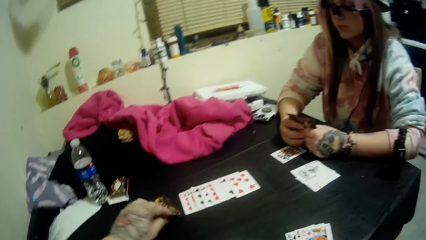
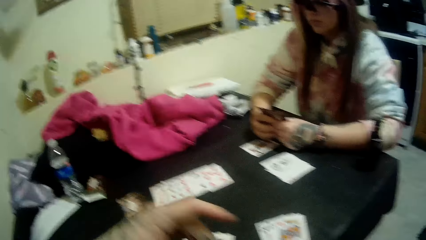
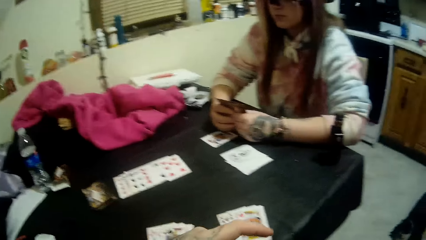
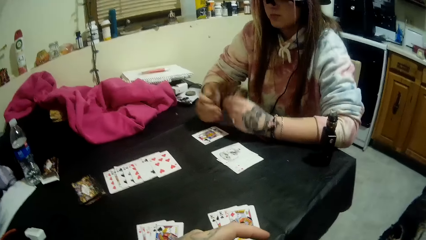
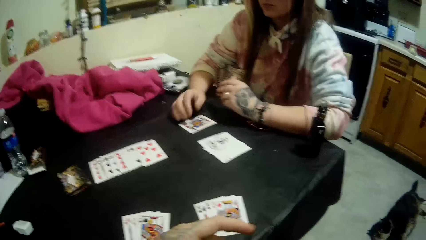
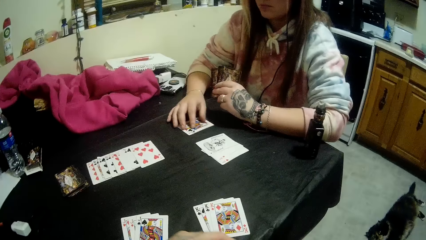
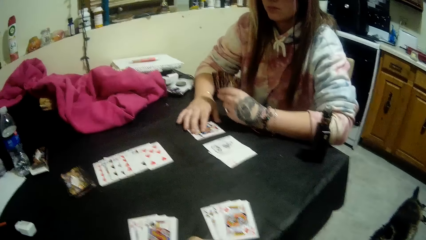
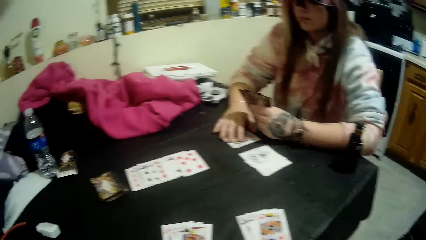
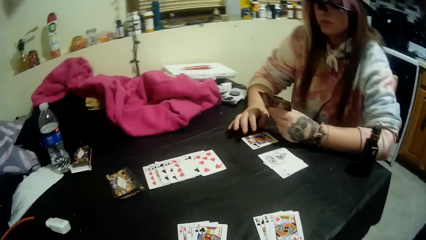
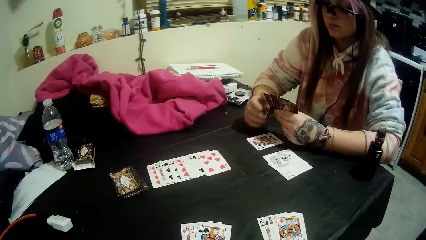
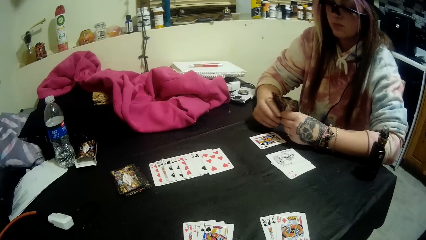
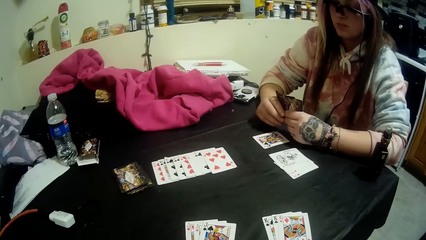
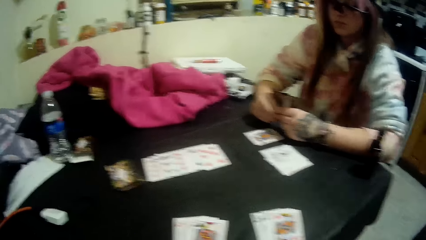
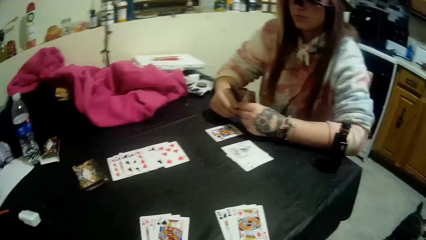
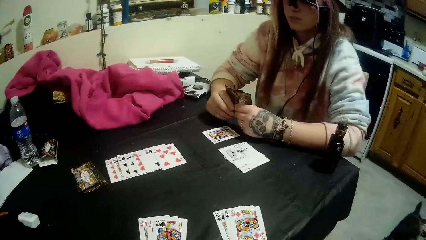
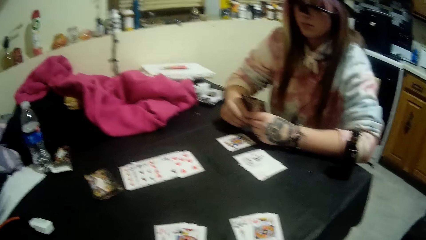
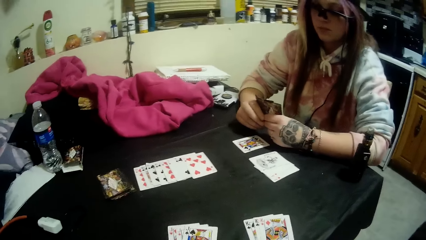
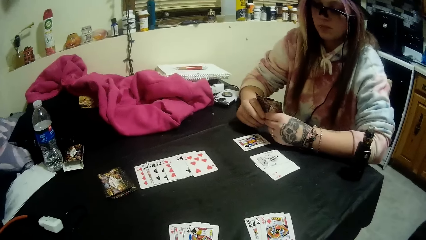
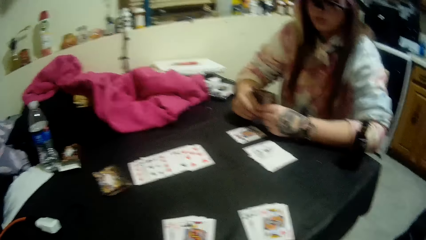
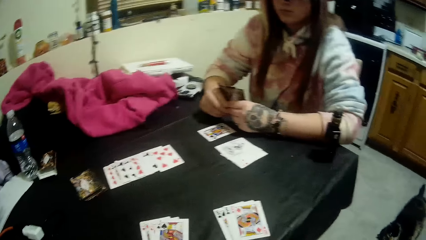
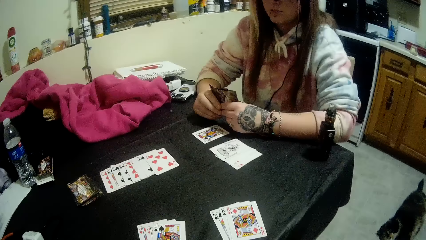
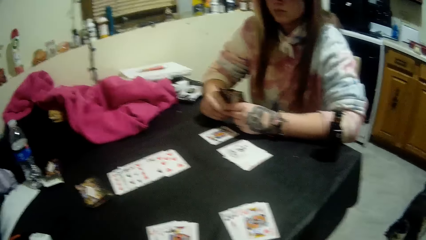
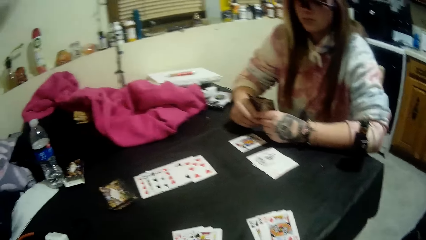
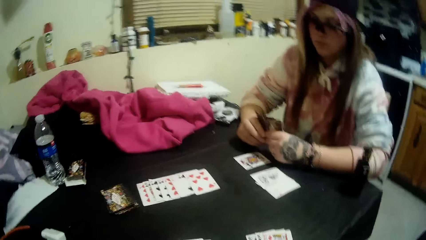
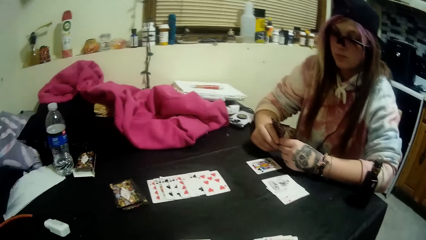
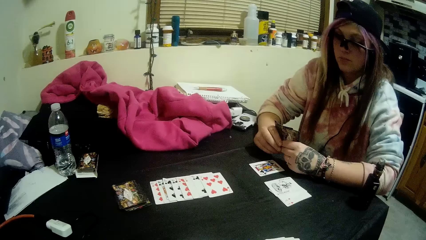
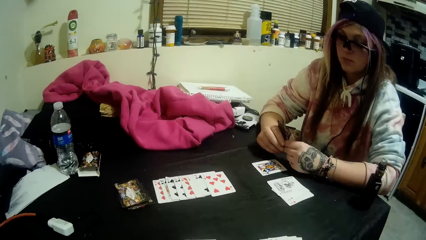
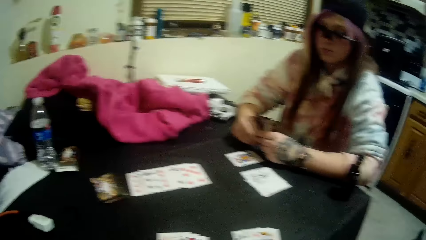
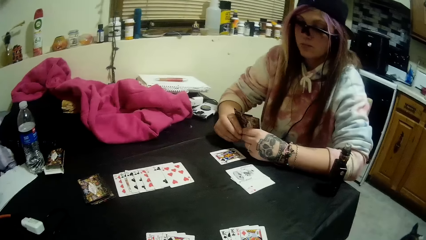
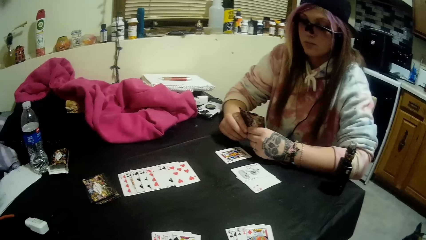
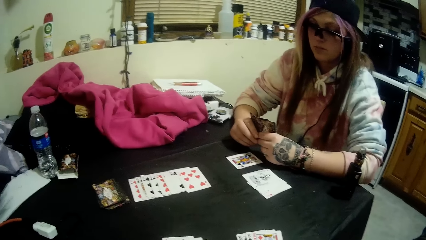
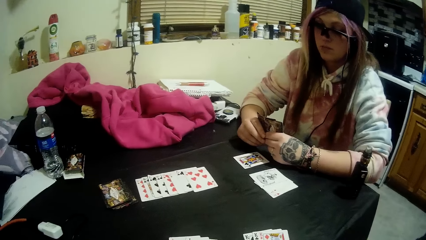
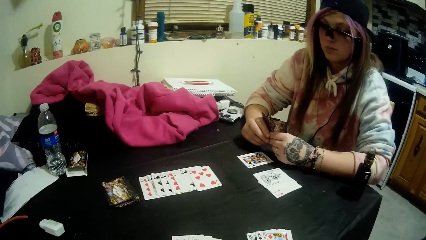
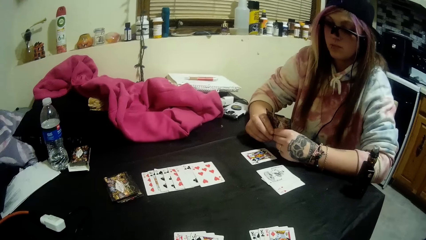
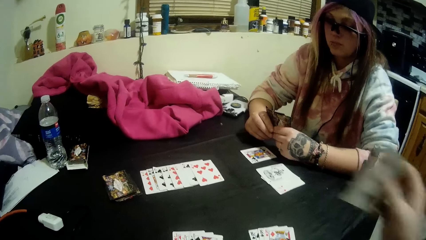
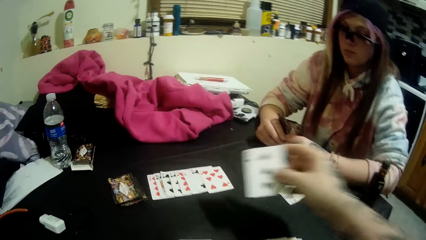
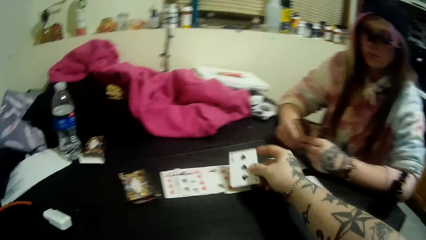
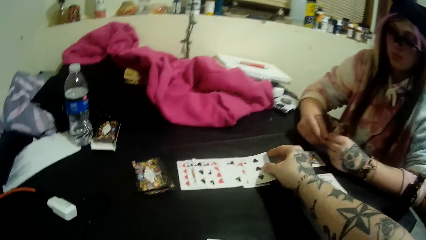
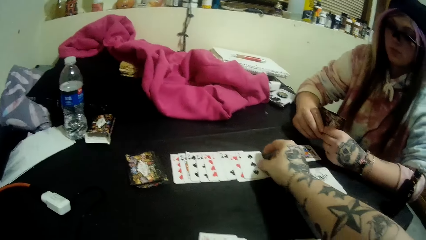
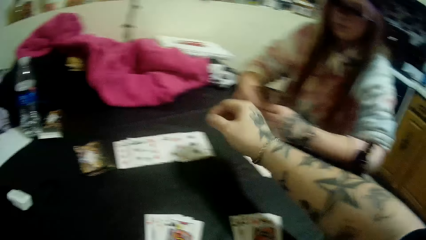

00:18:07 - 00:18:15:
The woman touches the card on the table. The woman moves some cards on the table with her right hand. The woman holds the cards. The camera wearer moves his body. He drops a card in his hands on the cards beside the stack of cards.

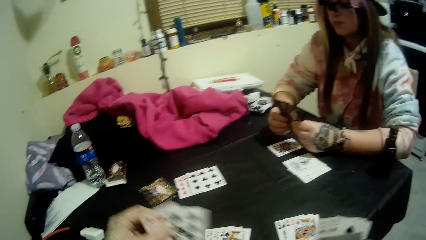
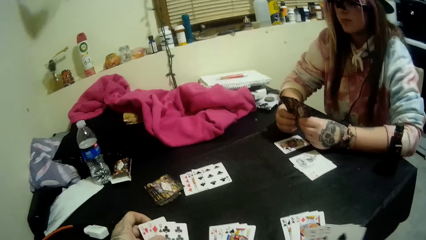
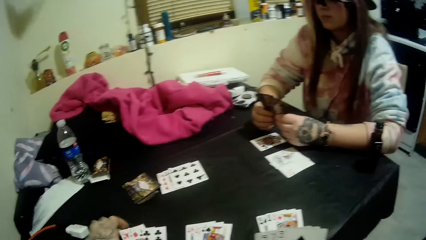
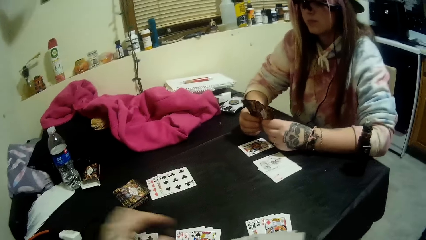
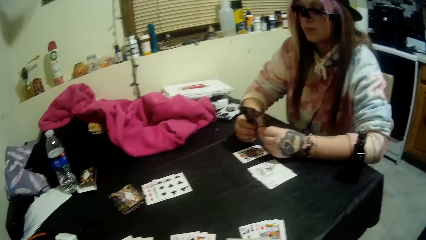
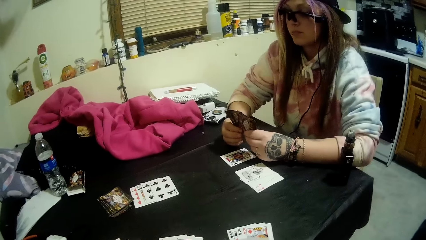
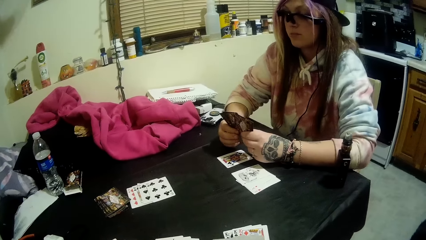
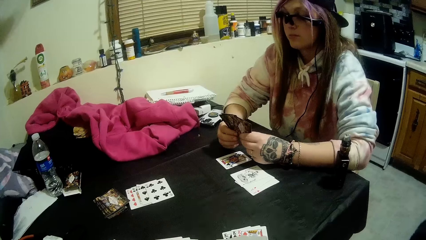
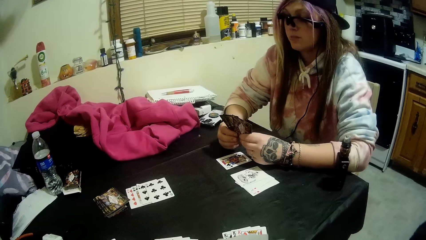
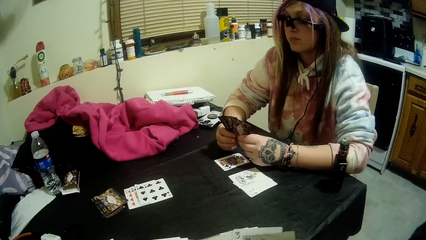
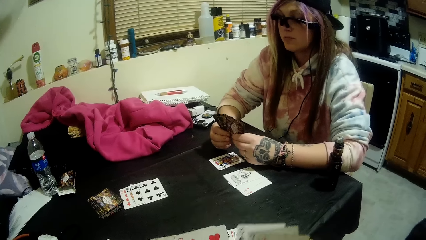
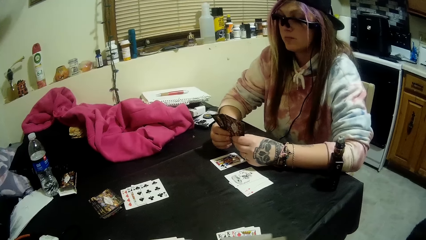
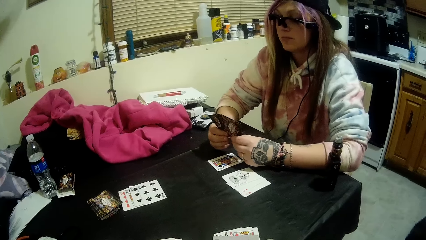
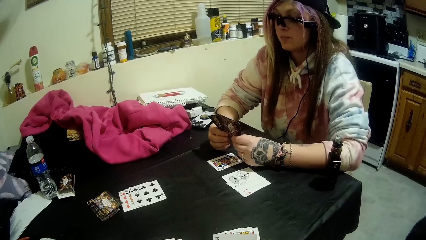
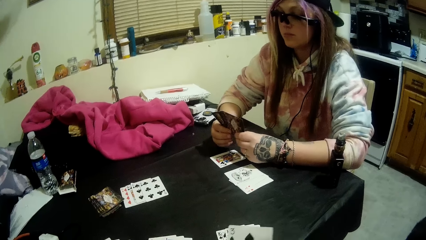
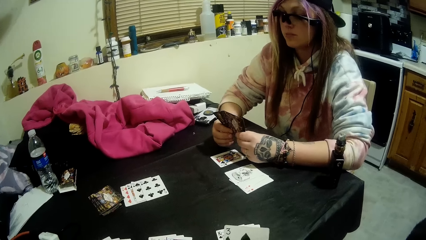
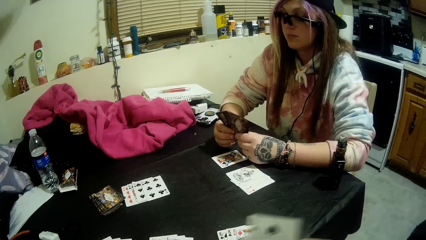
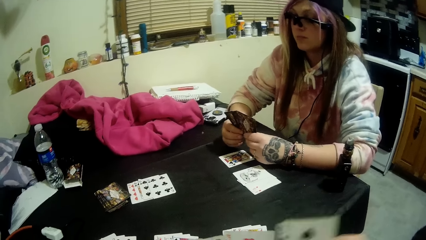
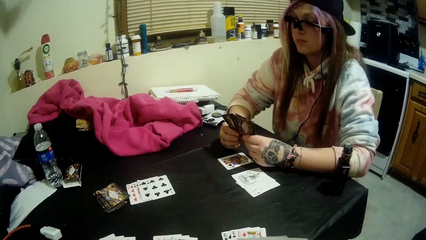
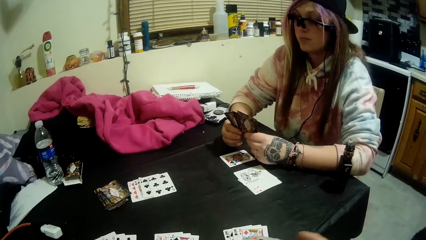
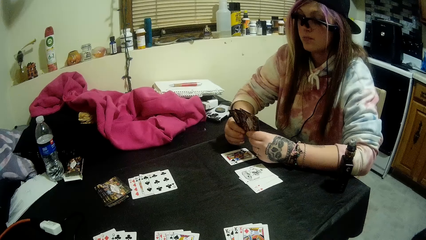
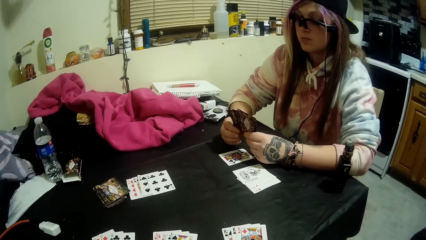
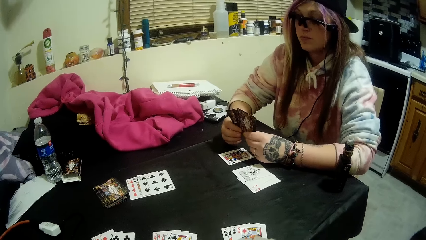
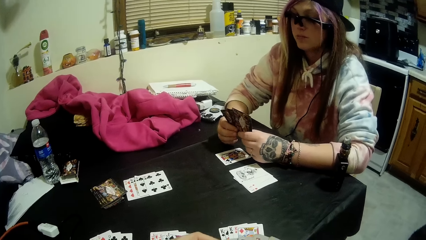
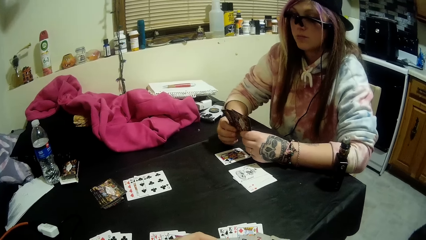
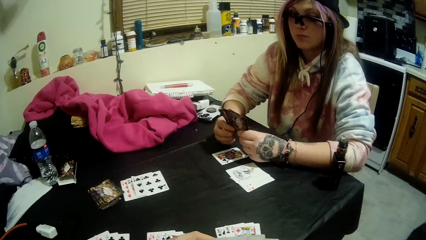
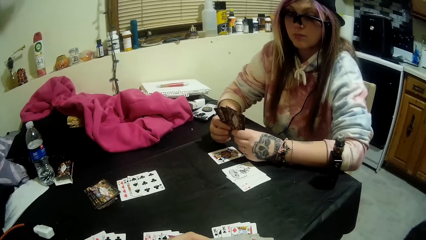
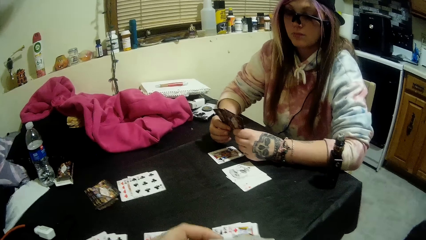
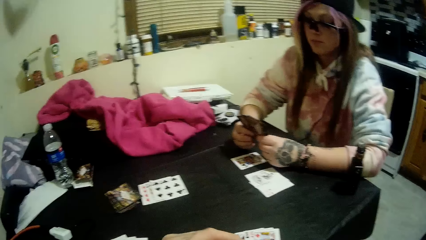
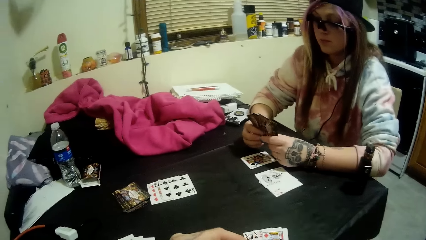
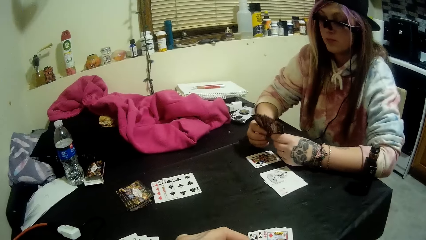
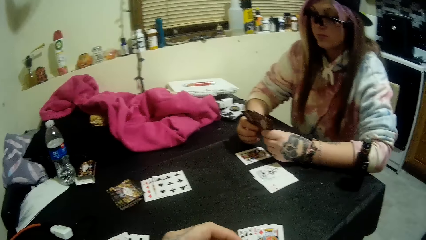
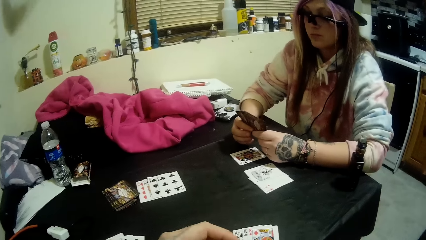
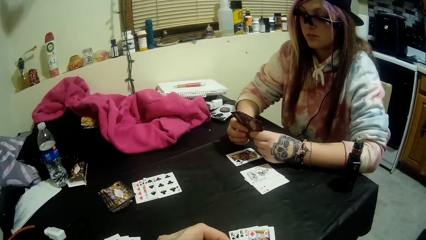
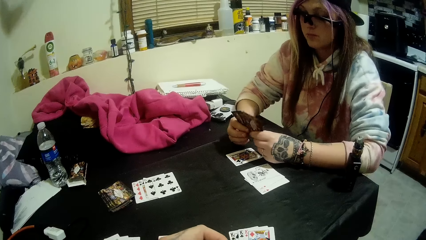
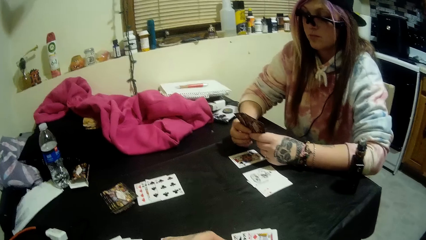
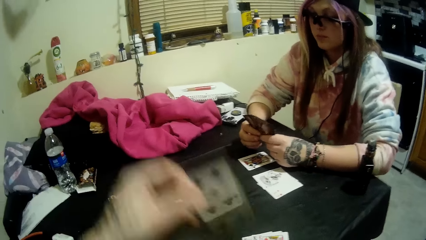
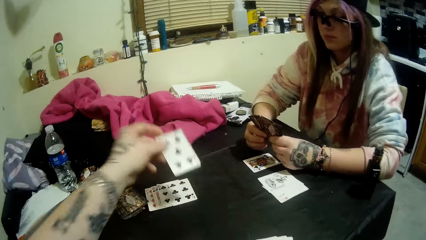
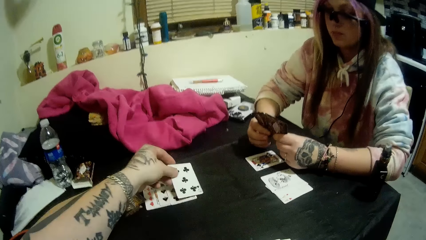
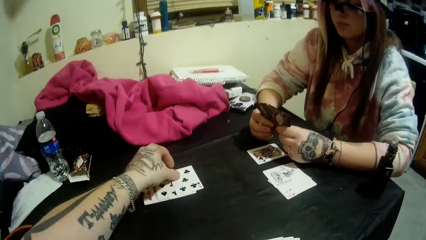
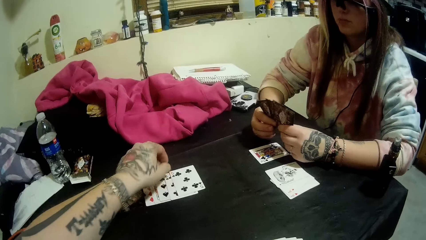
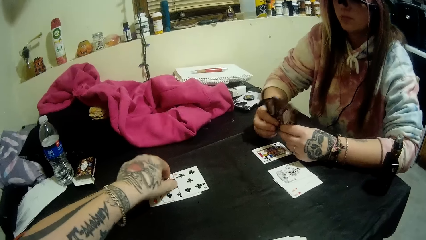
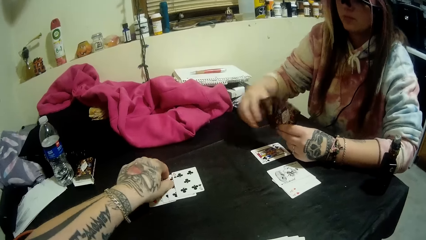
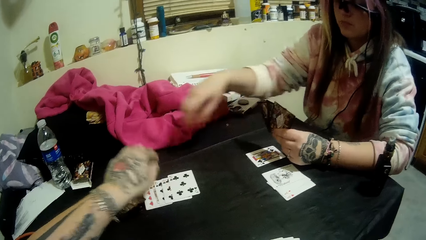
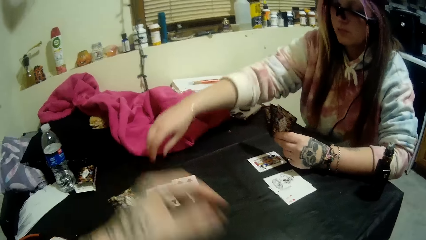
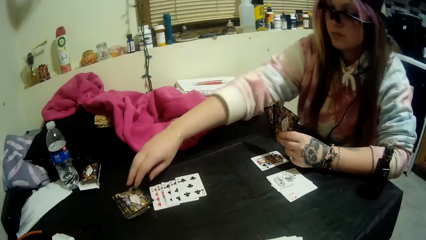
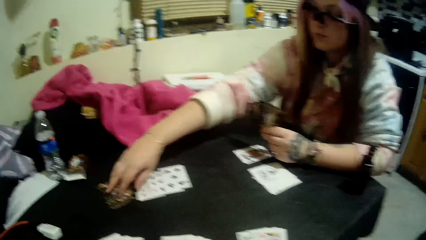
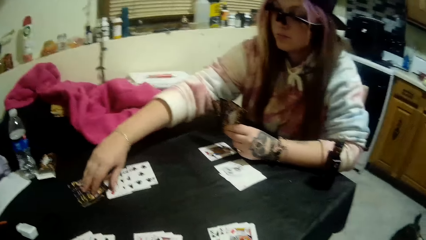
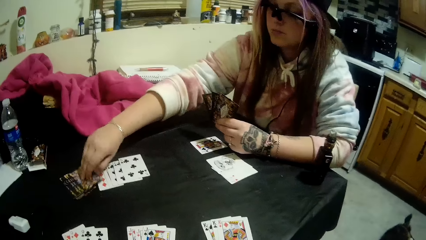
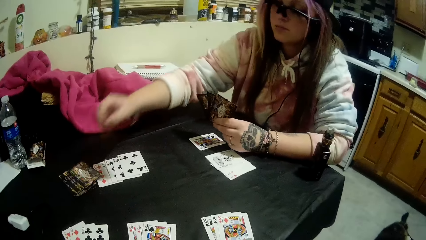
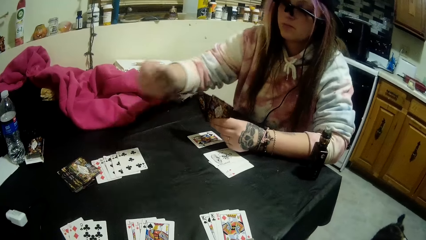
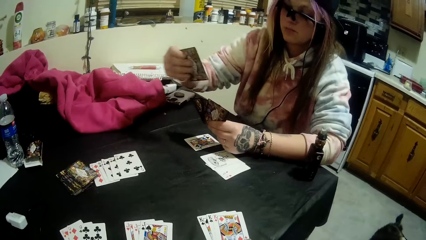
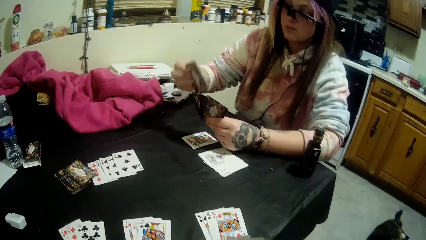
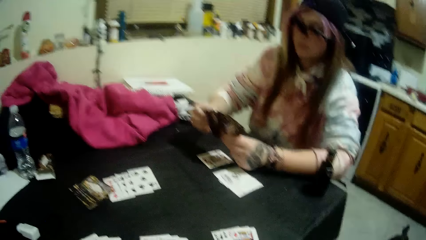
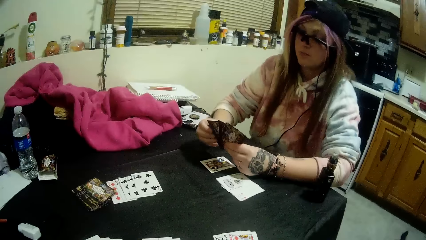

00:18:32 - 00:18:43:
The camera wearer puts a hand of cards on the table with his left hand. He sorts the cards in his hands. He drops a card on the pile of cards with his left hand. The woman picks up a card from the closed deck of cards on the table with her right hand. The woman holds the card.
